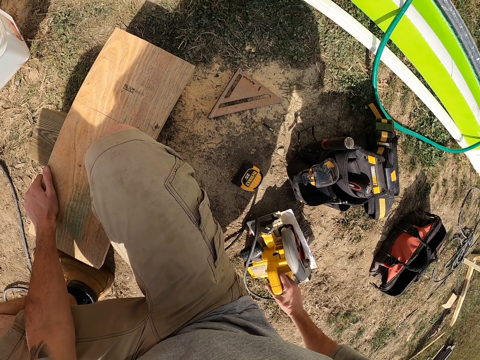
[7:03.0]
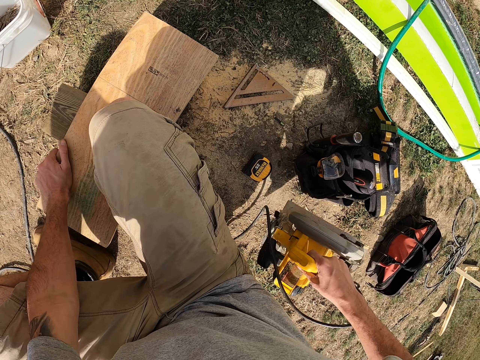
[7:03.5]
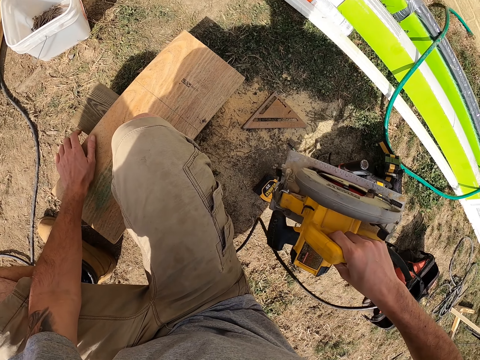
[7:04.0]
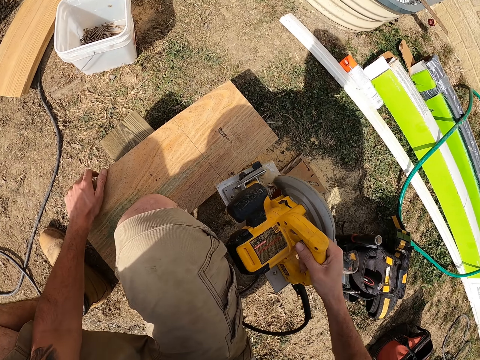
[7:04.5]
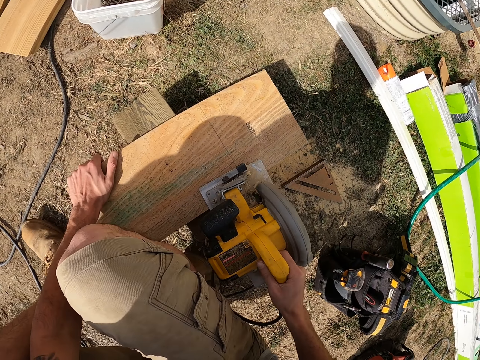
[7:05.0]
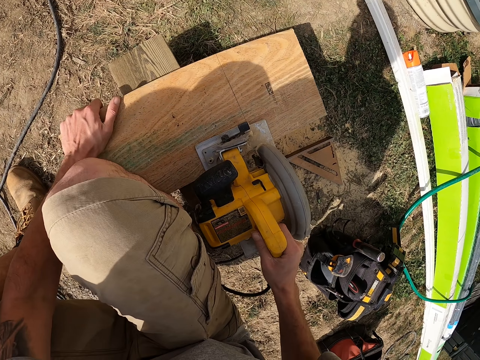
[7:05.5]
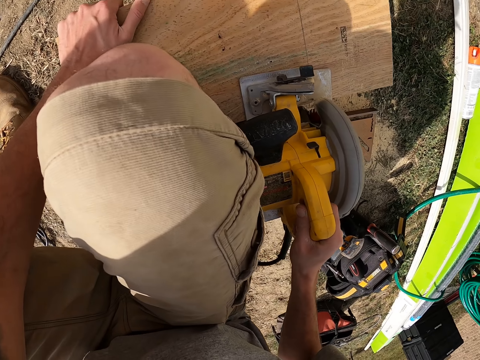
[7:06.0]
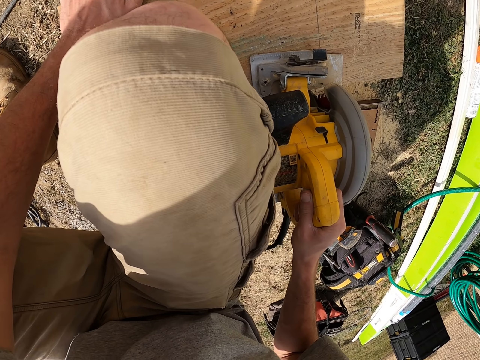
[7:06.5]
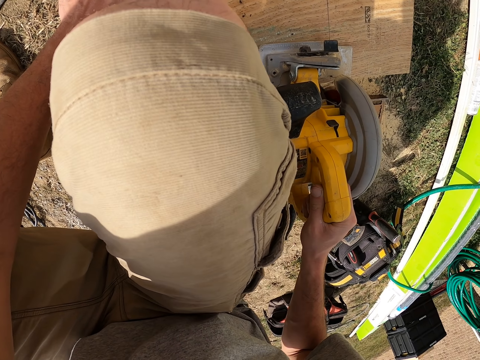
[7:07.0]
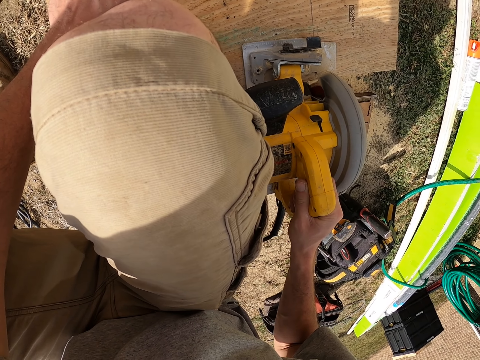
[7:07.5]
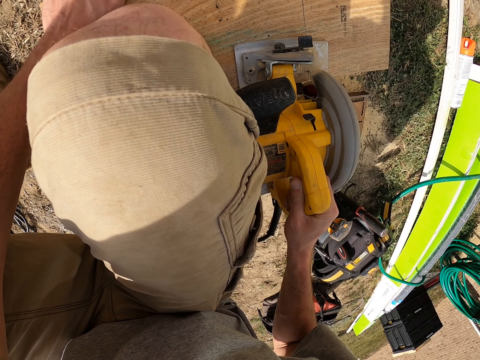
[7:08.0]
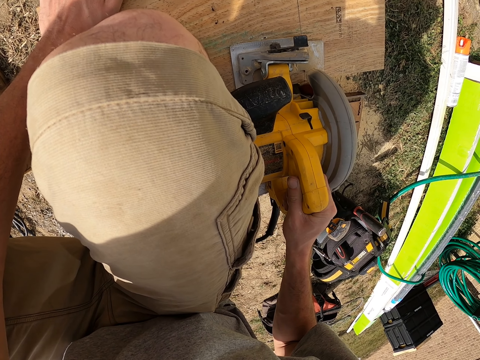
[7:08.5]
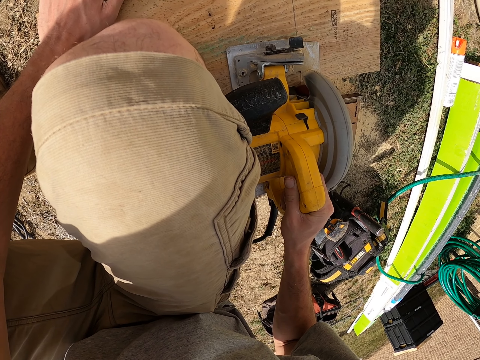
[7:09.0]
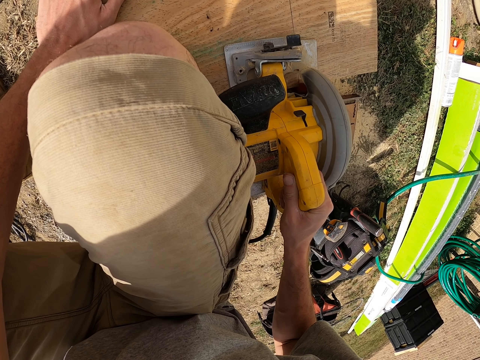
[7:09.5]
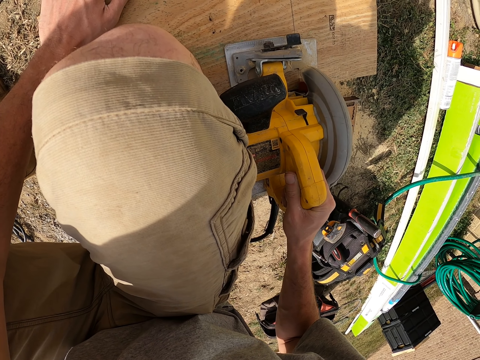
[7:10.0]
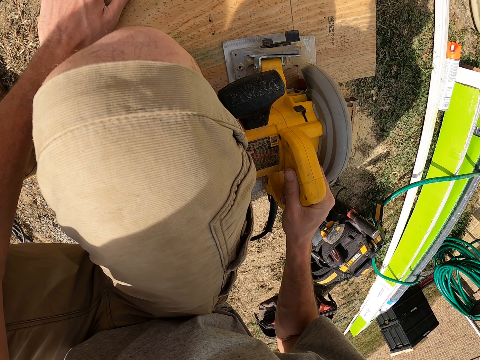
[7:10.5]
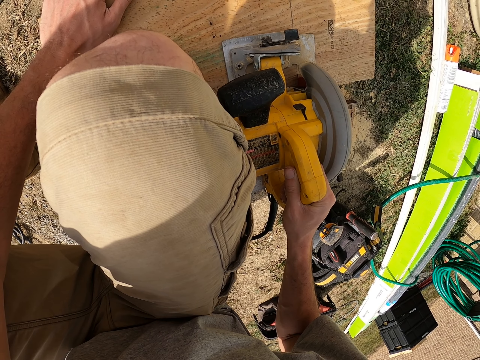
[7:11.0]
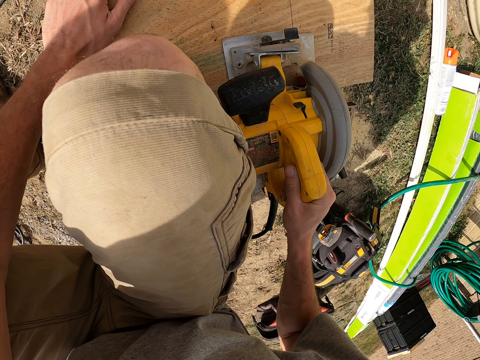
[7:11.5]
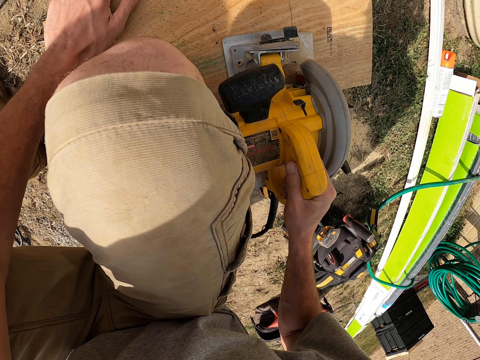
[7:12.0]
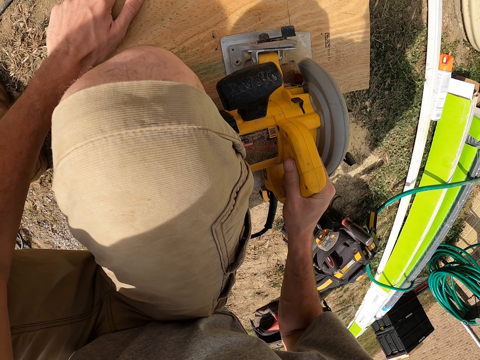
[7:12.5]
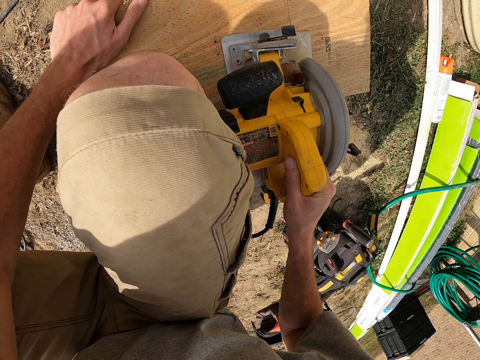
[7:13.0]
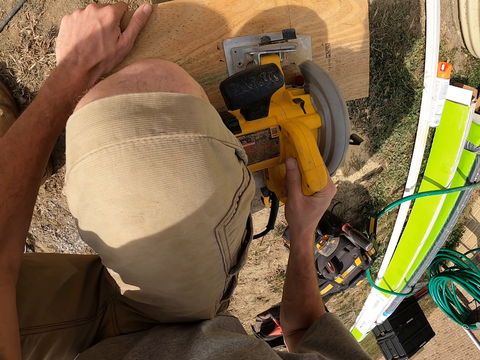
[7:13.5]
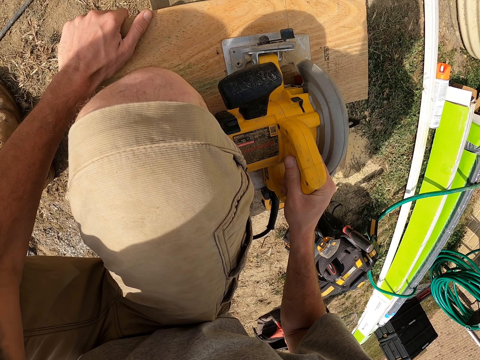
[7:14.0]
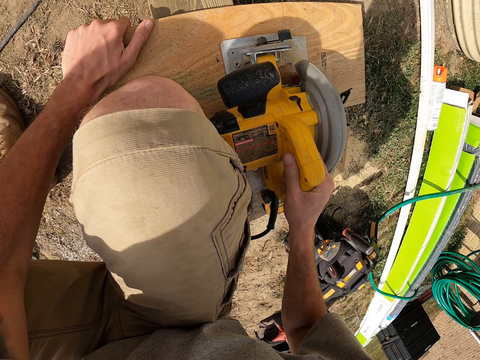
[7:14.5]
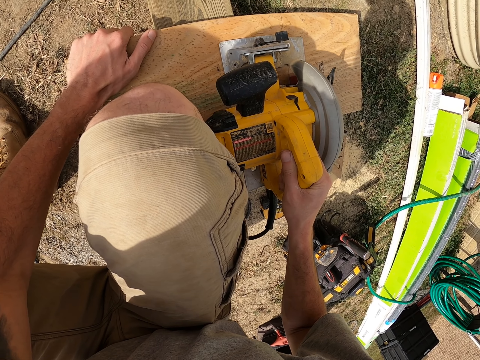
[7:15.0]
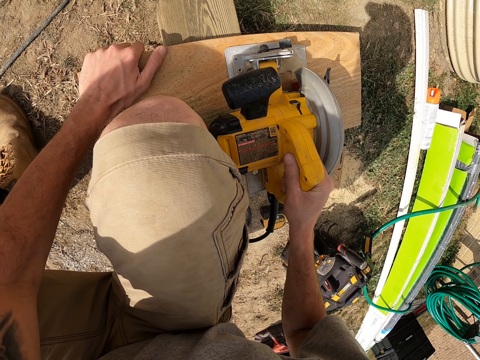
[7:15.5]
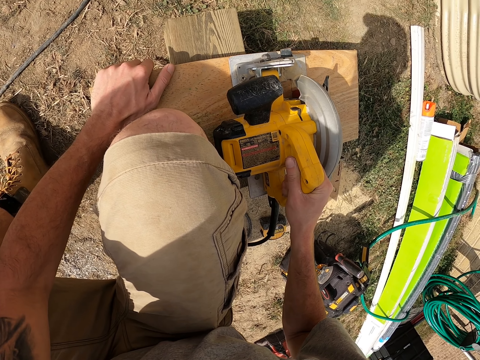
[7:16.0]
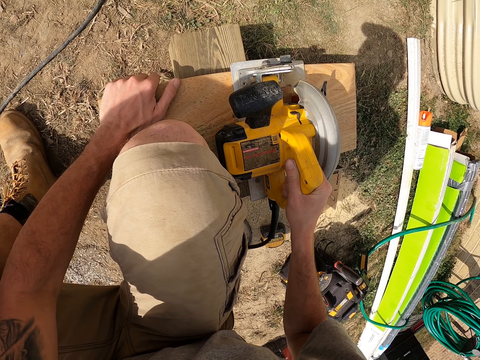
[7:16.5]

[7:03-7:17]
The camera wearer picks up an electric handsaw. They cut the wood into two pieces.

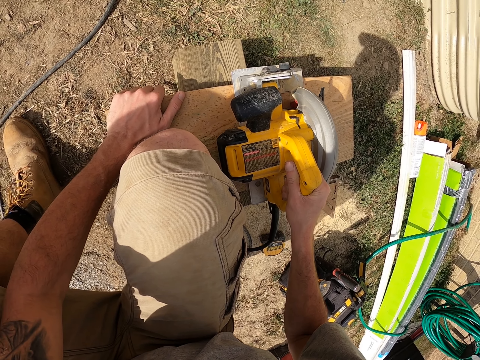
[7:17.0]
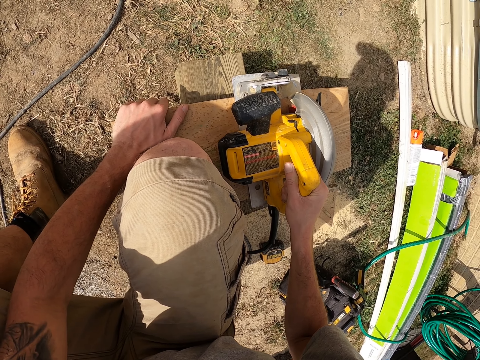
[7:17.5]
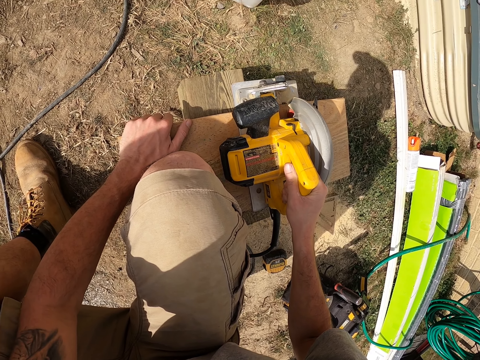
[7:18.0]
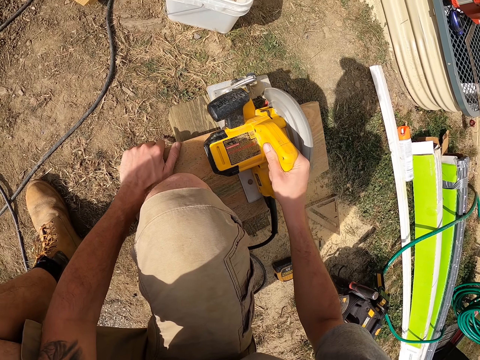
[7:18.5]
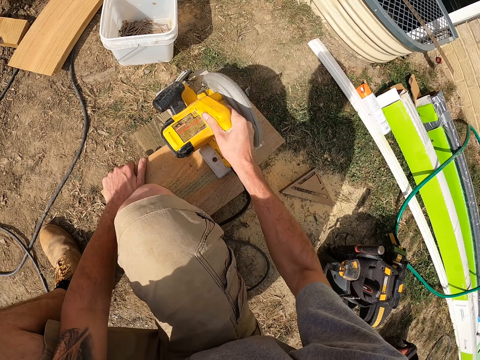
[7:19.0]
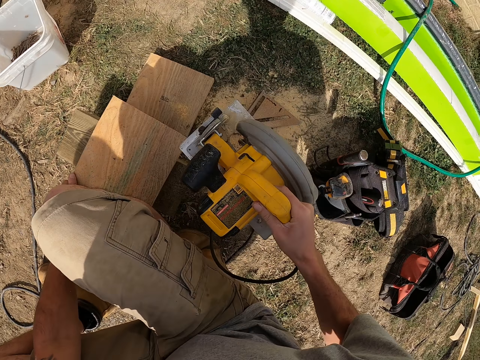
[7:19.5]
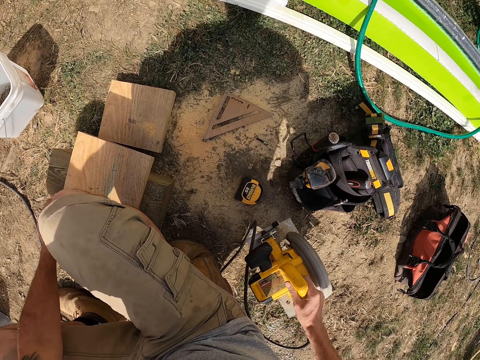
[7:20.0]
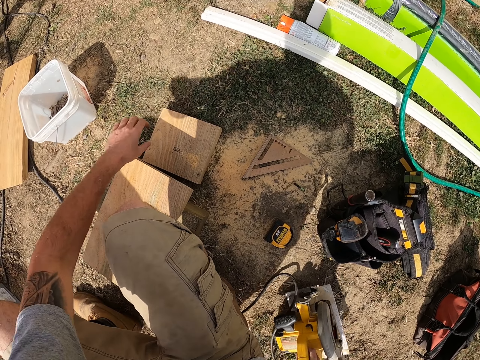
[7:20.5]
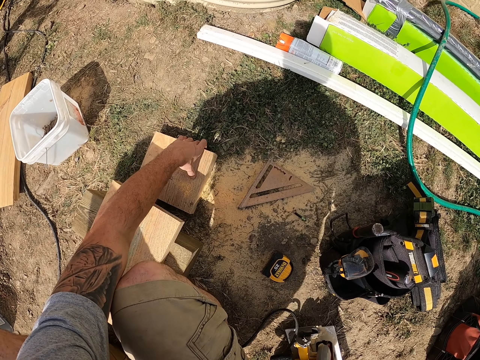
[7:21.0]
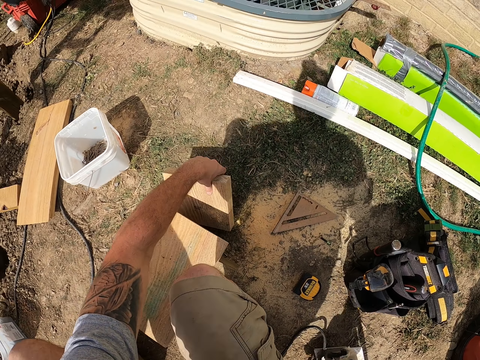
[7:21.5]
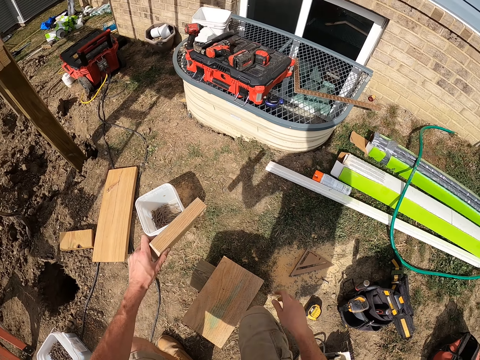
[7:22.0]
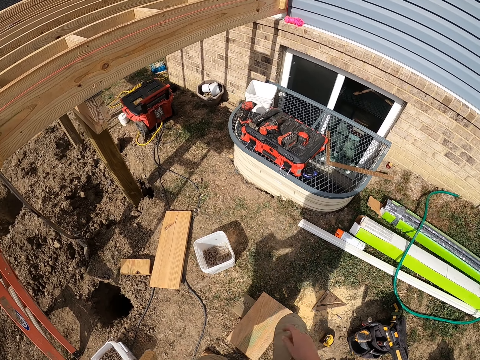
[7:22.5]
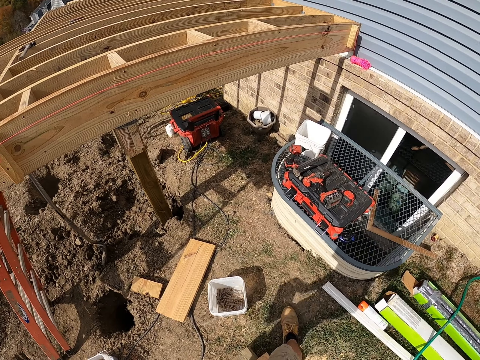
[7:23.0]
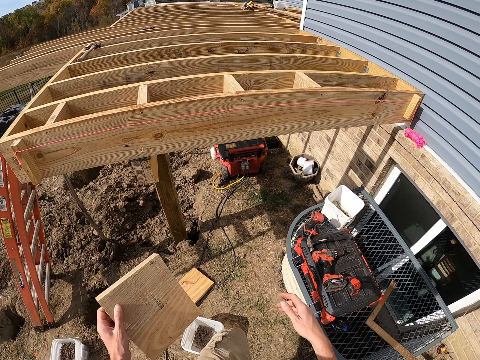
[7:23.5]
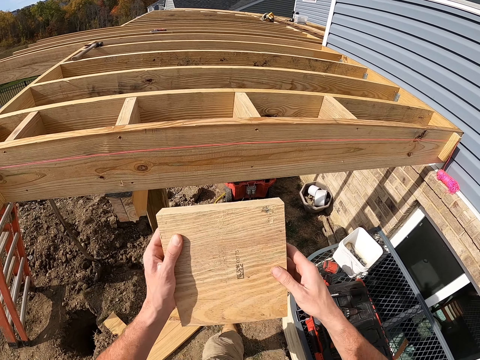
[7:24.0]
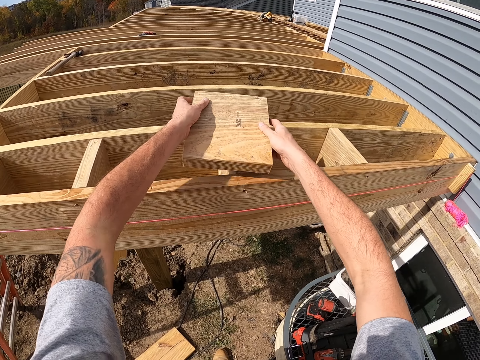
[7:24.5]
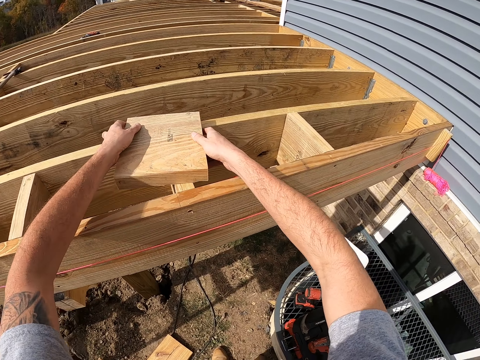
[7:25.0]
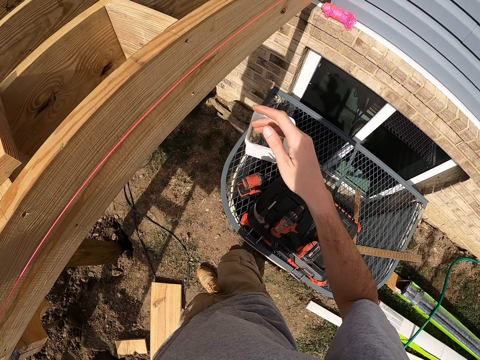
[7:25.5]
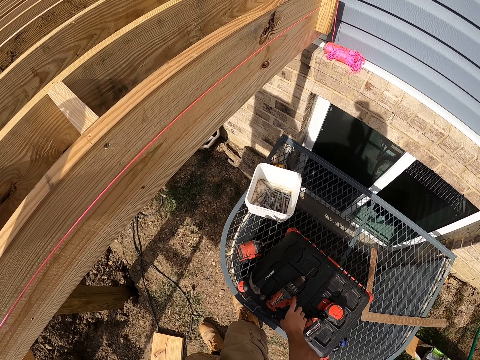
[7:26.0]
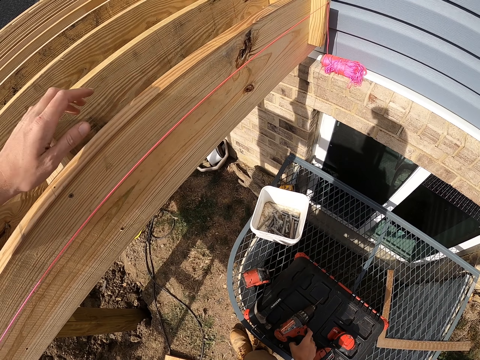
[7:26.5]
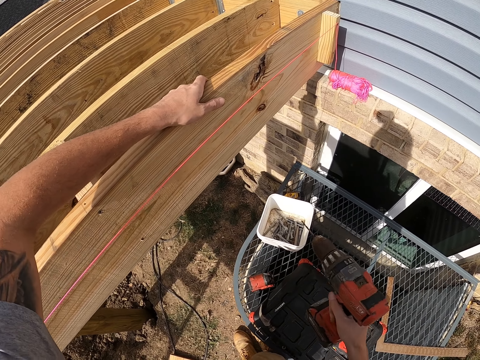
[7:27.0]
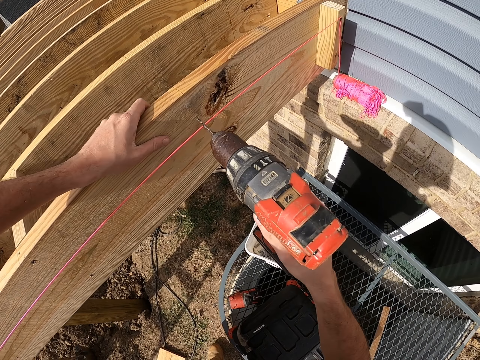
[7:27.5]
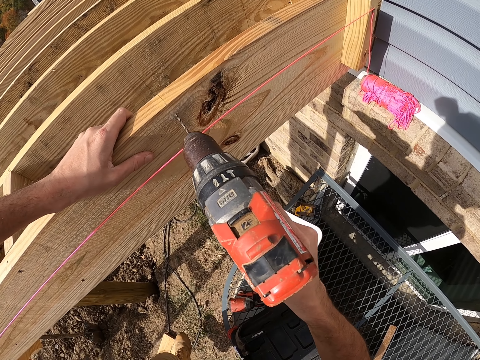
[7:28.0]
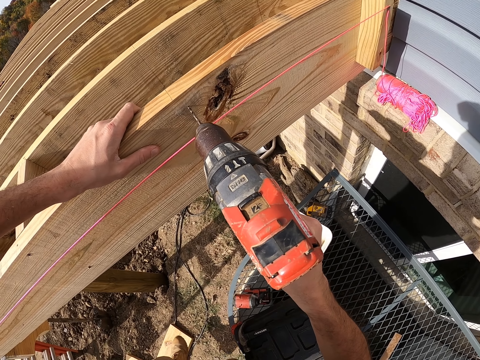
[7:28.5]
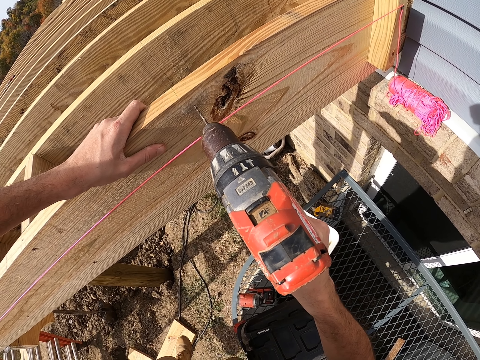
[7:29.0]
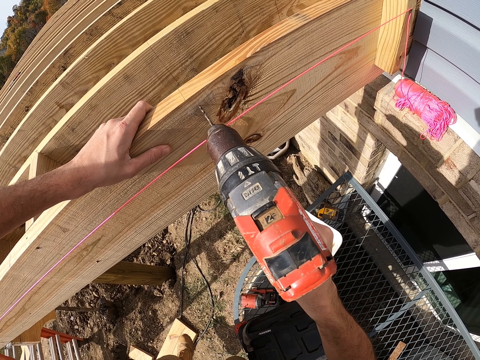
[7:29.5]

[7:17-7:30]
The camera wearer puts down the electric handsaw. They pick up a piece of the wood. They put the wood on top. They pick up a drilling machine. They make a hole on the wood.
